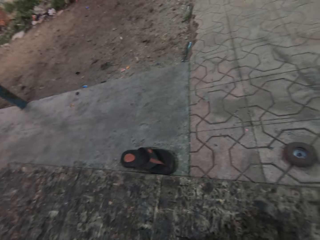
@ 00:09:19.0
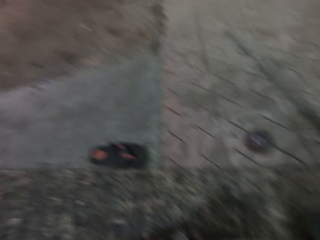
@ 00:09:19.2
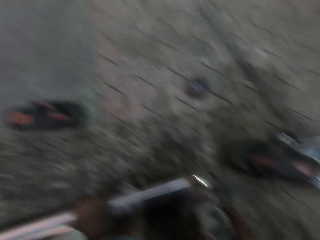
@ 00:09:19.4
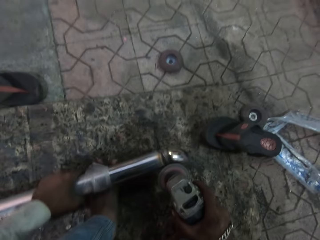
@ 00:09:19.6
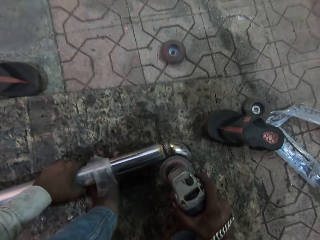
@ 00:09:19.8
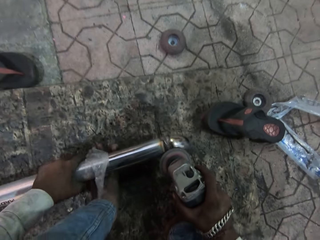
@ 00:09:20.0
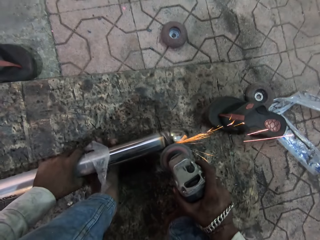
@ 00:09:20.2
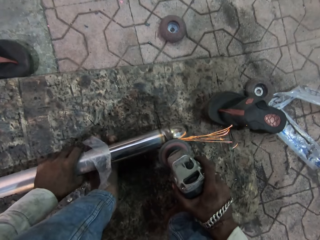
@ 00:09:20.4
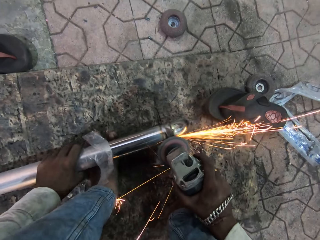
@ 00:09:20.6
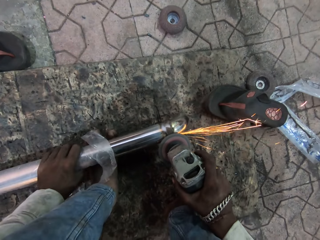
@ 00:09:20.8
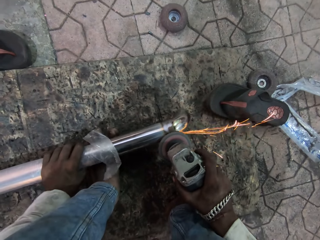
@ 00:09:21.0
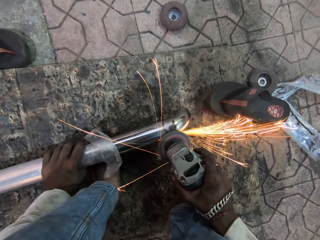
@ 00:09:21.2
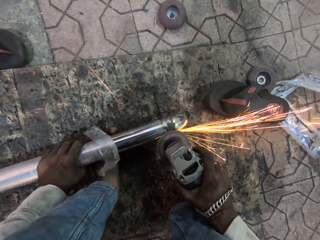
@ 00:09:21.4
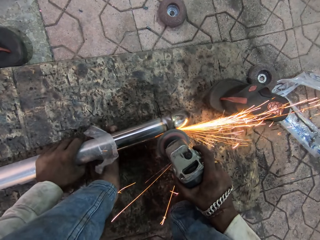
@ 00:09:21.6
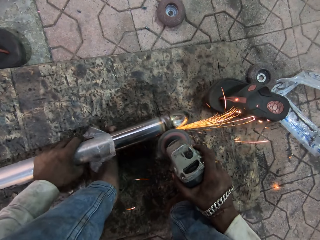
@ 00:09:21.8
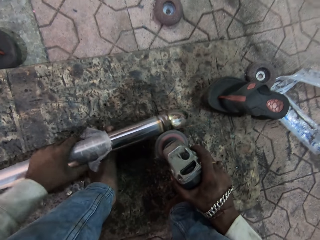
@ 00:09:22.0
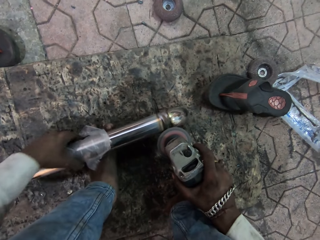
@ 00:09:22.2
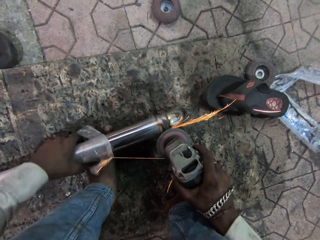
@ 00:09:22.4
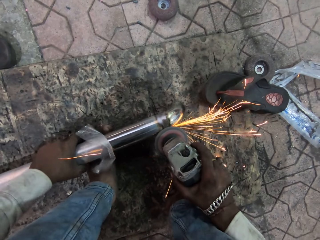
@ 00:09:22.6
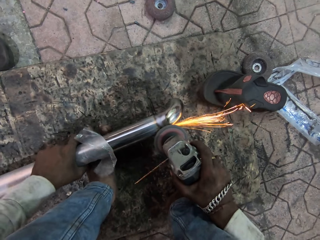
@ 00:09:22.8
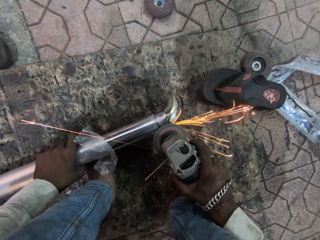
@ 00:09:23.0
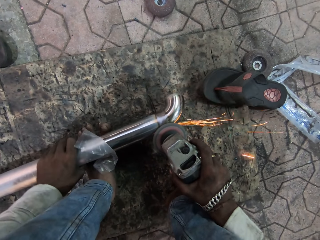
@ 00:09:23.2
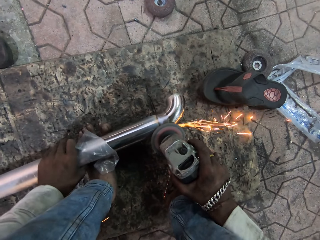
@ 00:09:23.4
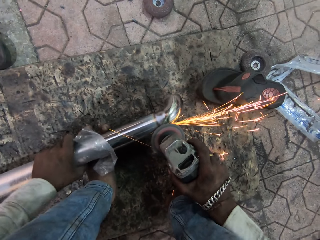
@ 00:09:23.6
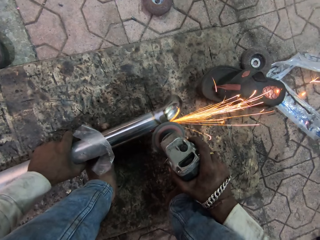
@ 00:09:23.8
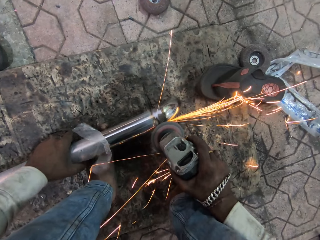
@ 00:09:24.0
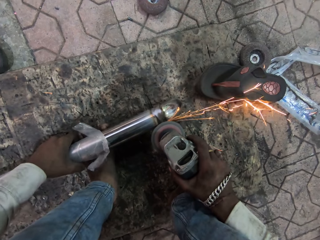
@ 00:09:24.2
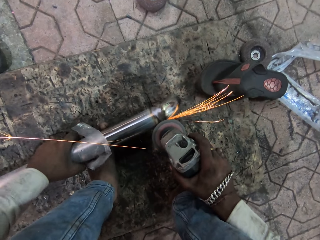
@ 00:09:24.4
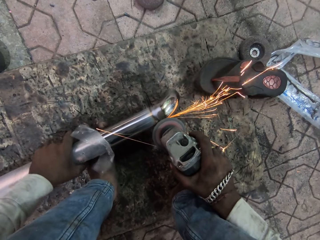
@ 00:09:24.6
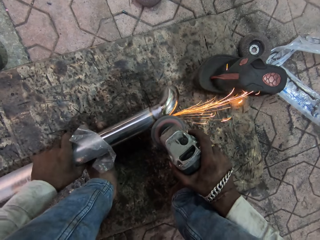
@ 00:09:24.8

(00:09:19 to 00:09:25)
The camera wearer grinds the steel rod with the grinder.

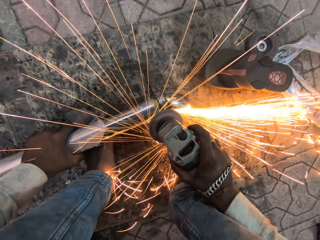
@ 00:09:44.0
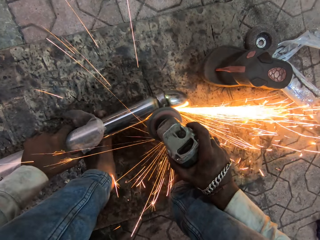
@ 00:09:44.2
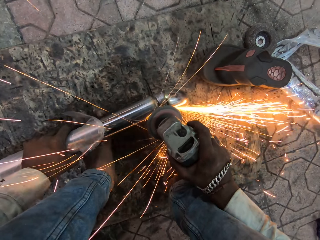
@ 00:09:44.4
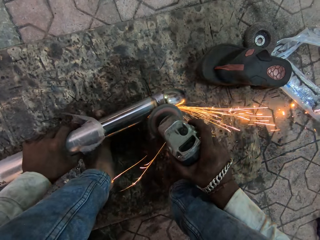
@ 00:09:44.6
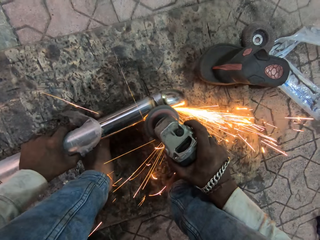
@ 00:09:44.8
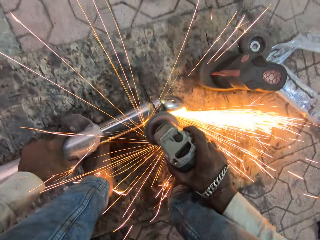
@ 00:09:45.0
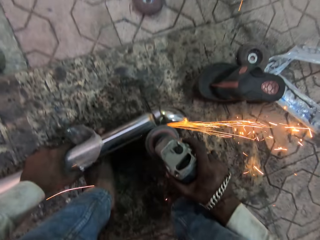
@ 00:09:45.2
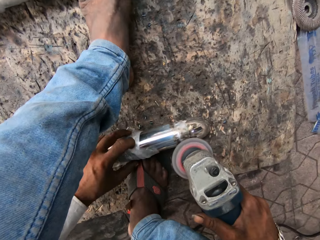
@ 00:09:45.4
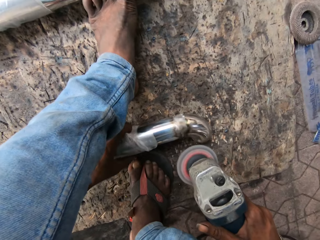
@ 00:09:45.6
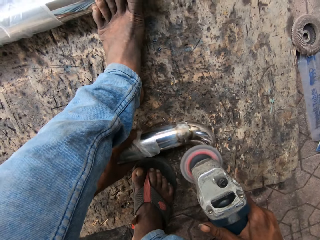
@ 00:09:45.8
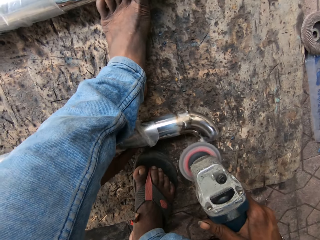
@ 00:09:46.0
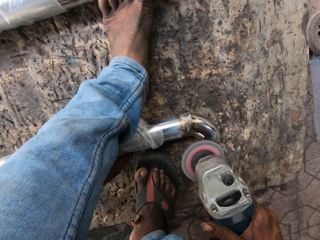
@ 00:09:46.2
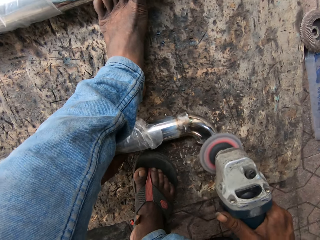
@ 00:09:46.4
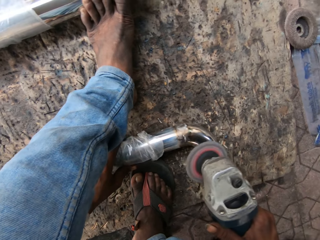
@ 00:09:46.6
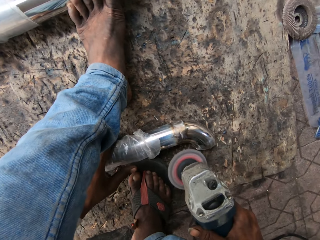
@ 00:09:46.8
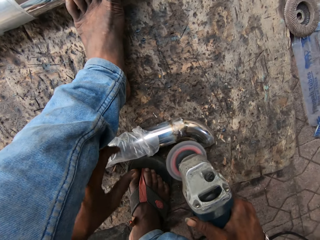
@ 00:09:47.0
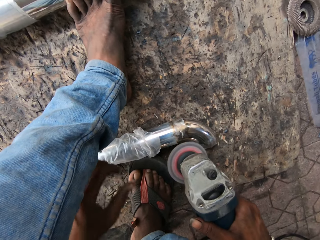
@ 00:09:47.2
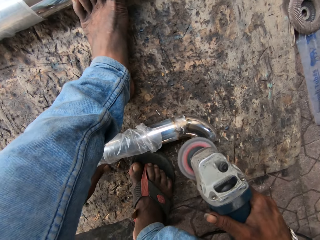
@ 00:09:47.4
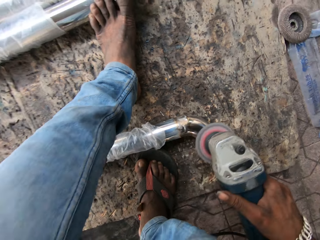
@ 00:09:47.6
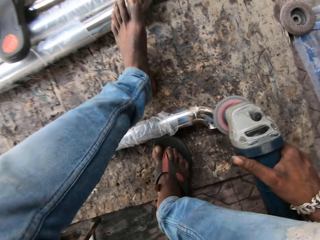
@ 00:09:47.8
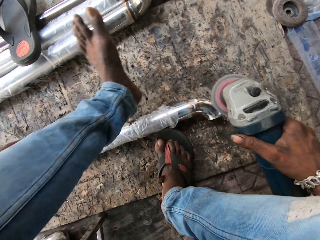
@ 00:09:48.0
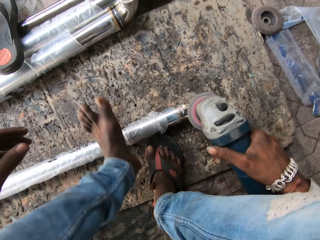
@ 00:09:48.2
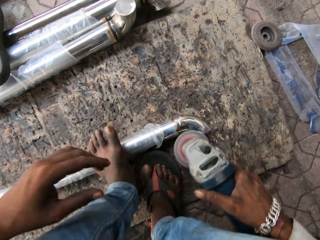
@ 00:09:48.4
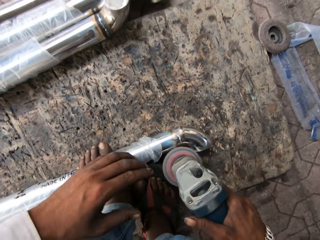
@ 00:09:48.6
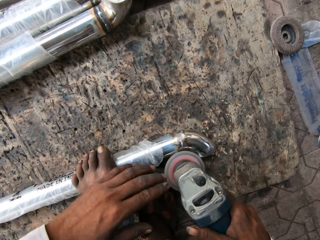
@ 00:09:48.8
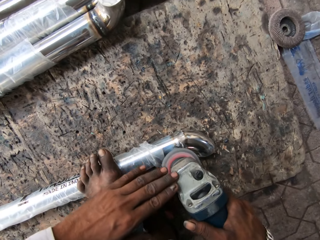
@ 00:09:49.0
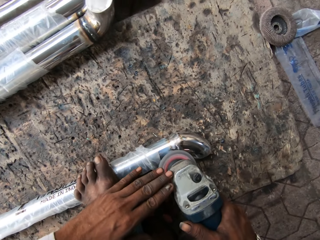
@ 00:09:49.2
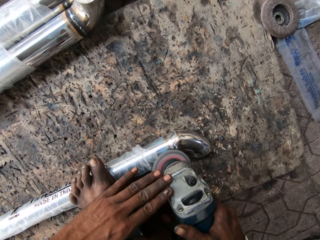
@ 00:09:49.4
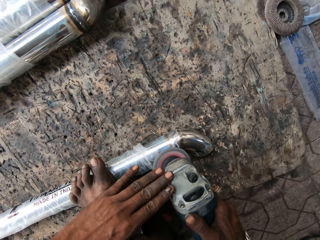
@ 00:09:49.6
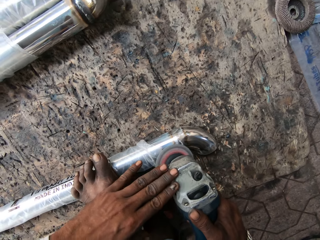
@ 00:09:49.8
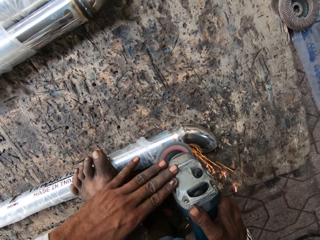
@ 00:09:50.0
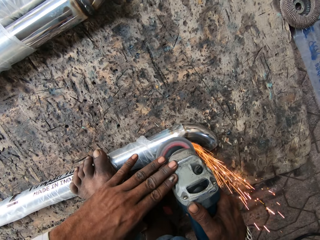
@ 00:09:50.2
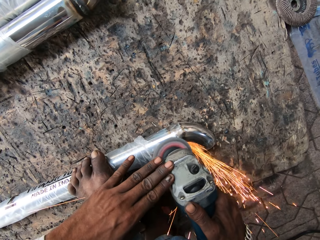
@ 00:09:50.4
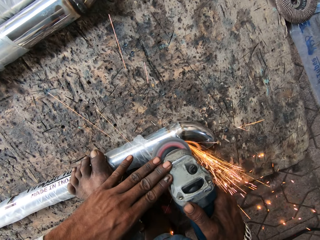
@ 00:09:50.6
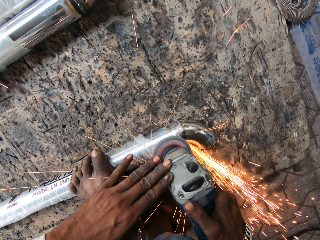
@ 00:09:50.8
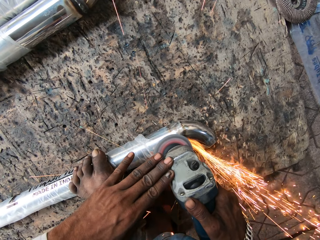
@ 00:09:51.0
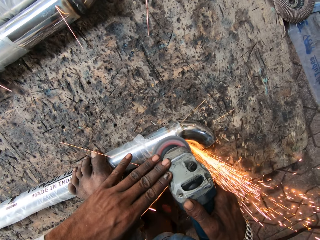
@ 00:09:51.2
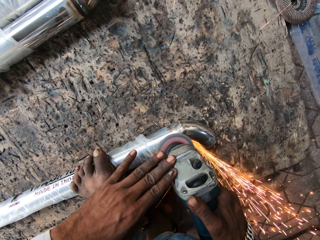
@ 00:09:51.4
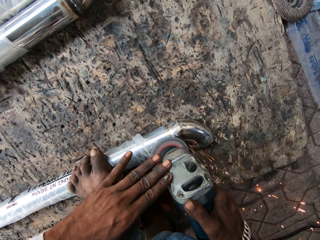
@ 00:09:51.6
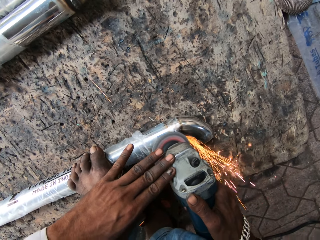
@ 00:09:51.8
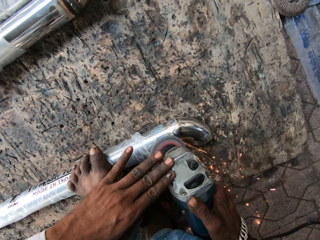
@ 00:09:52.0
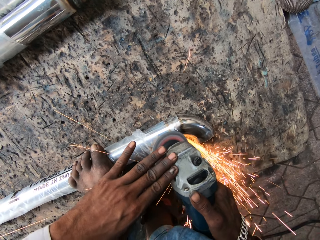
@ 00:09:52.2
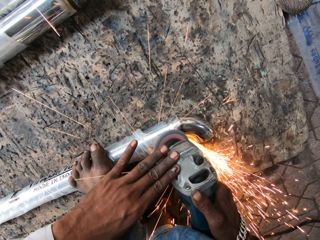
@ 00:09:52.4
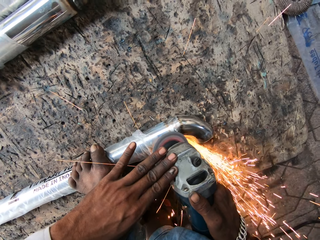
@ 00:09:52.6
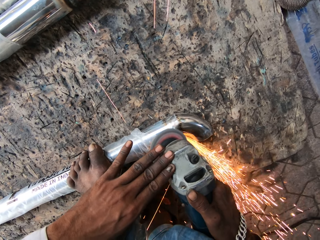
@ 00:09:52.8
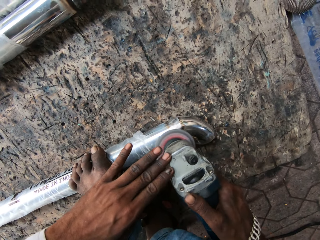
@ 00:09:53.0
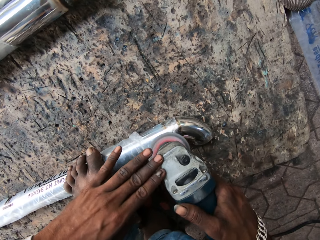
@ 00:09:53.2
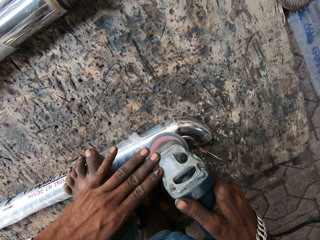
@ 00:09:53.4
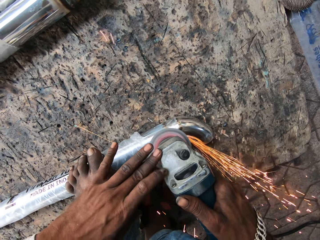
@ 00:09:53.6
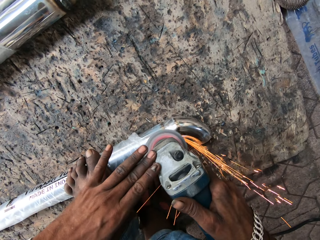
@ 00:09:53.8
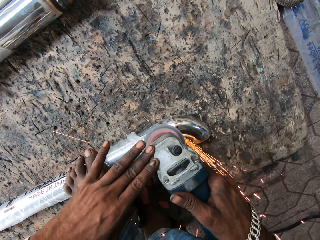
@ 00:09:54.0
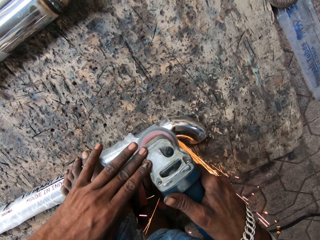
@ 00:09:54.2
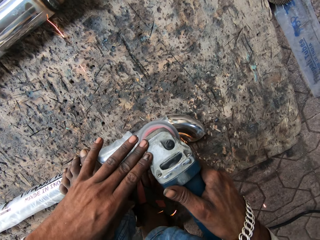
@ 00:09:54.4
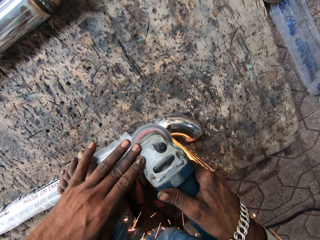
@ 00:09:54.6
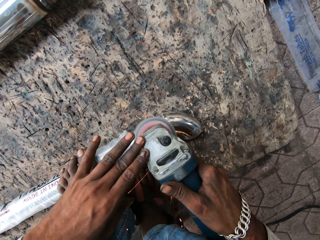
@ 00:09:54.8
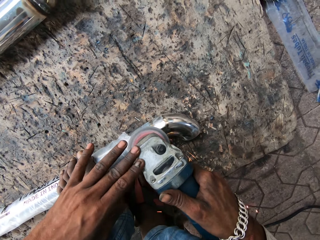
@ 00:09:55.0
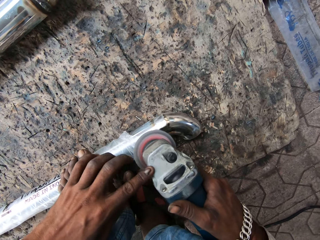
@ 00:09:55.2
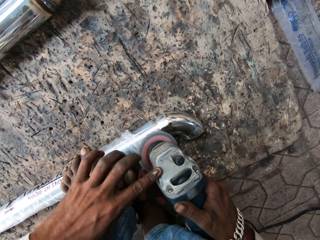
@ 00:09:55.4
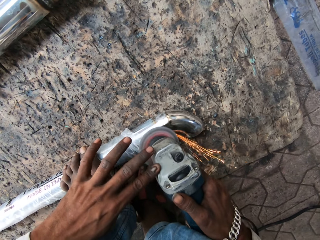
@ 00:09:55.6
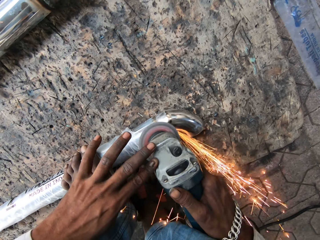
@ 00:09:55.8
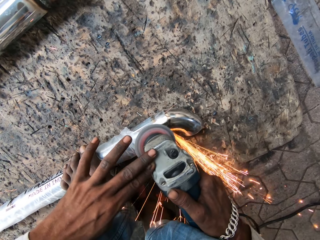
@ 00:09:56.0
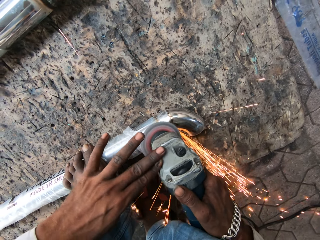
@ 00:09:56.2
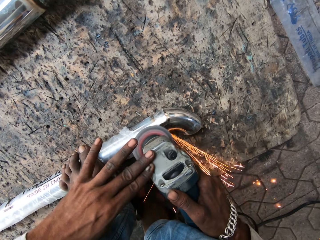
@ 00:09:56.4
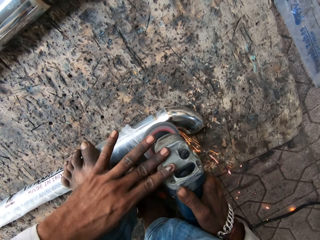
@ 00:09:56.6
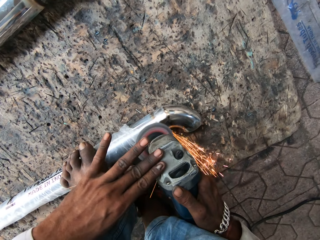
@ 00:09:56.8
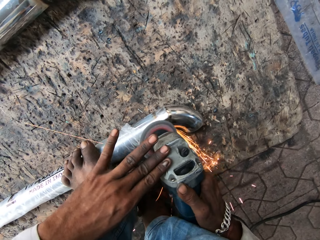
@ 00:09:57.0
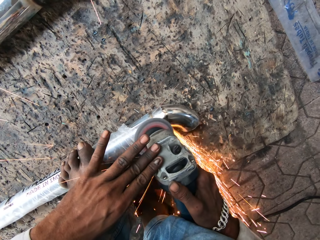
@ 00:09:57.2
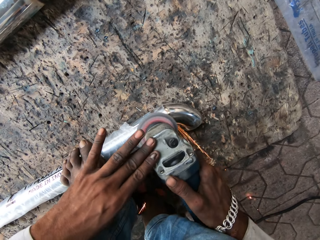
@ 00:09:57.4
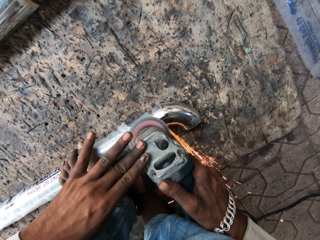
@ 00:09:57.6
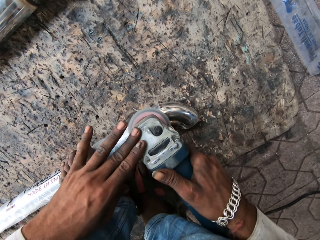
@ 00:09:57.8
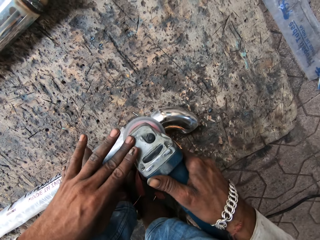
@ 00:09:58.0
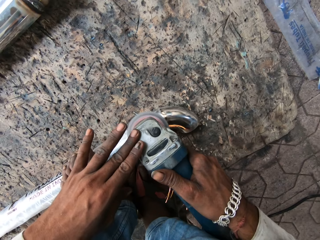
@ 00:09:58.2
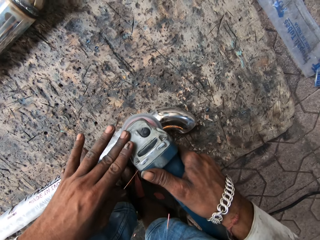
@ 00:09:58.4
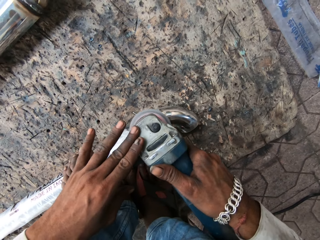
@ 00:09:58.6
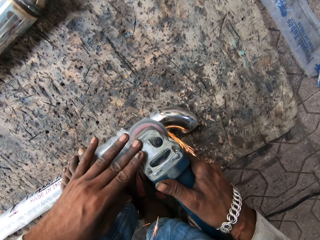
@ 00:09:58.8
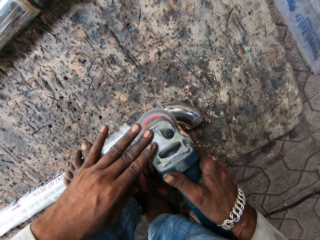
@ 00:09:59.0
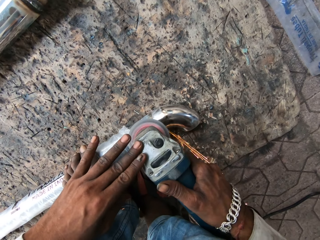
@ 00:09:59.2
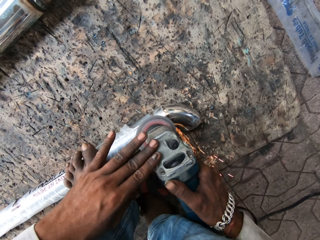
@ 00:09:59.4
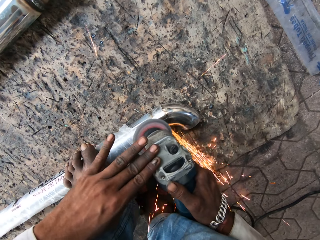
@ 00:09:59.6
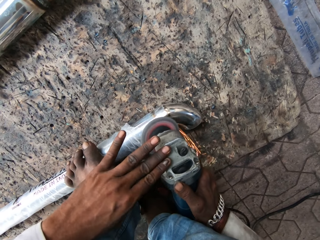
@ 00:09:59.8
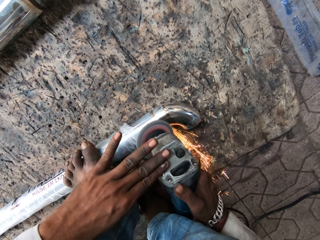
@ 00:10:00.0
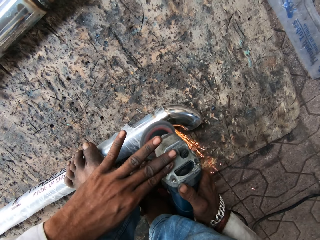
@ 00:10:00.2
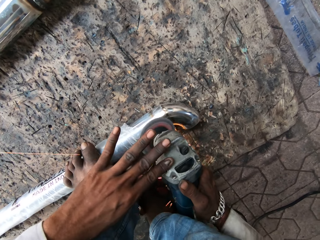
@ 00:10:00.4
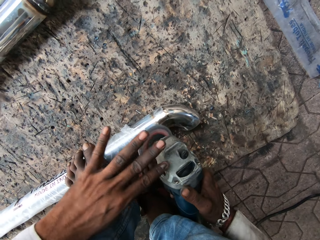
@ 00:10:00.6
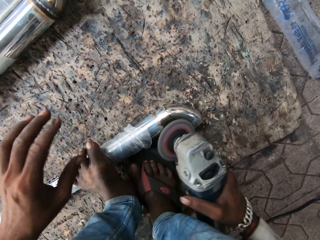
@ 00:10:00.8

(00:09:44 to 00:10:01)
The camera wearer turns the steel rod. They move the left foot on the steel rod. They stretch a leg. They hold the grinder. They grind the steel rod with the grinder. They smoothen the metal.
